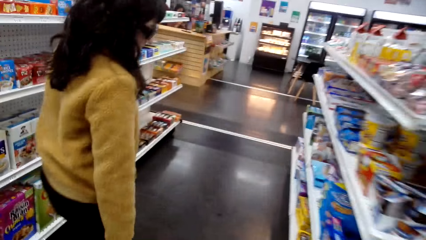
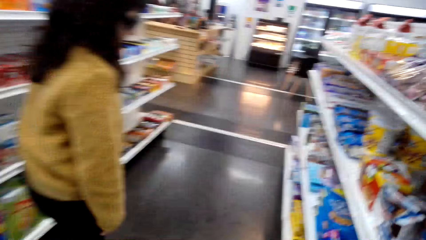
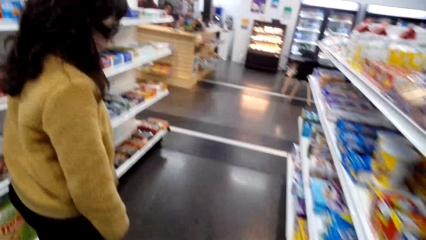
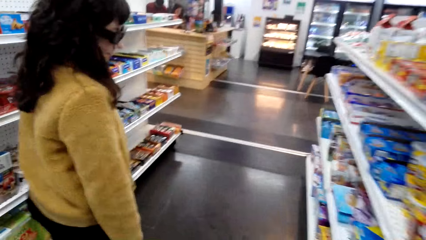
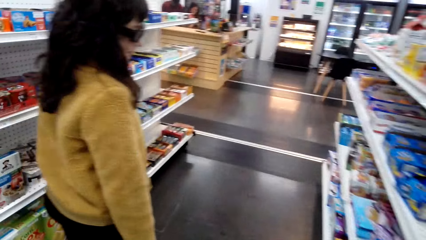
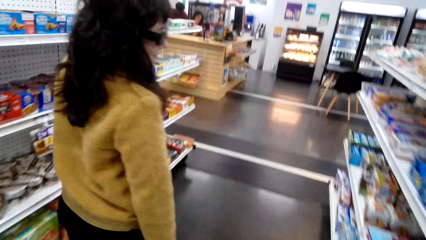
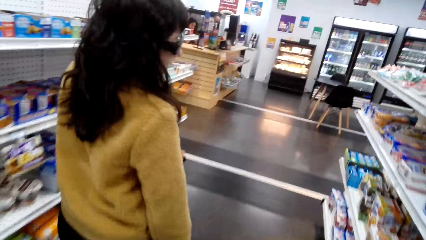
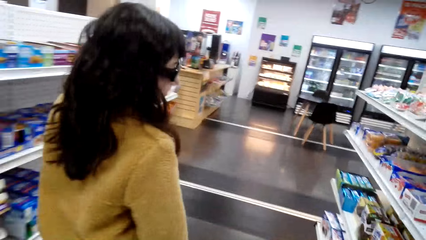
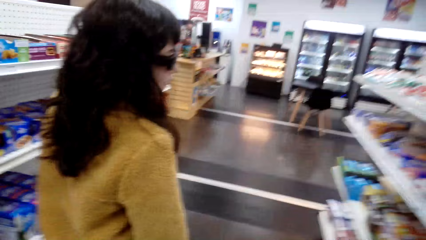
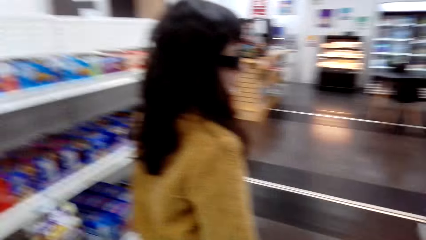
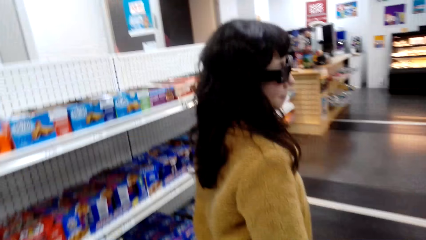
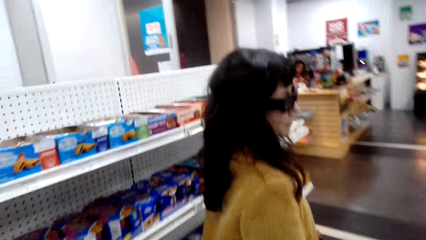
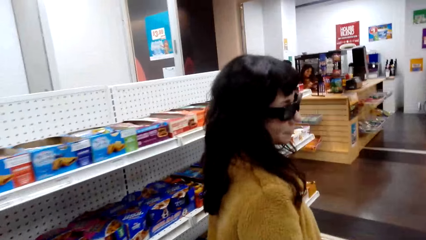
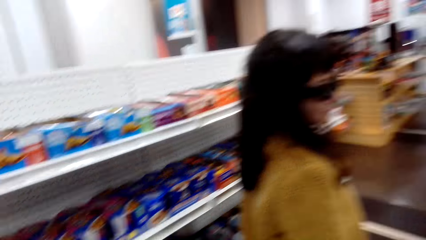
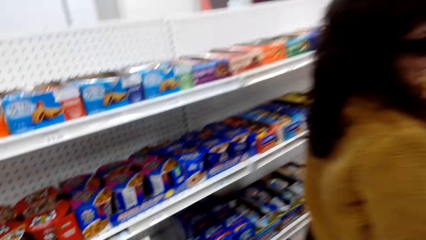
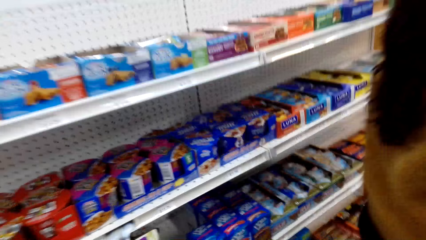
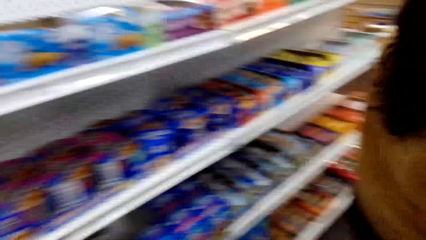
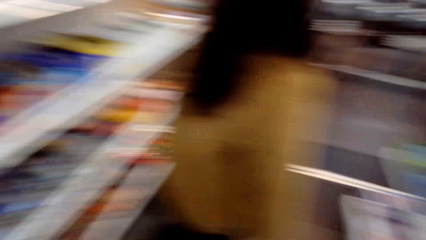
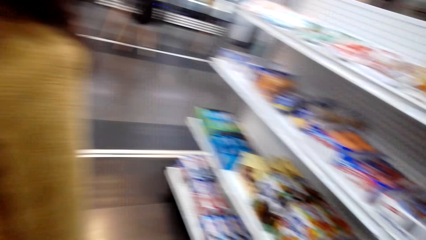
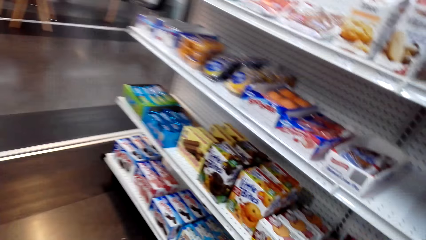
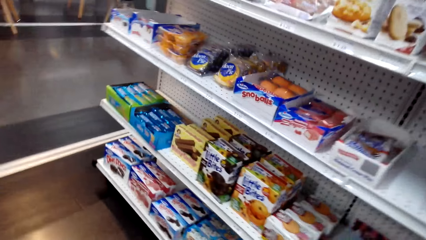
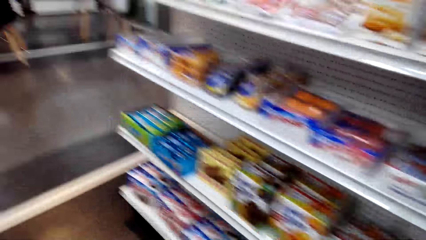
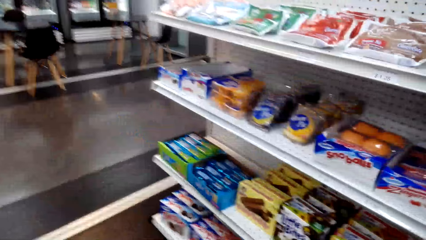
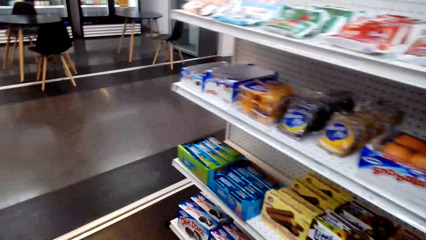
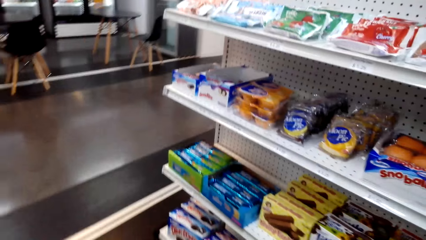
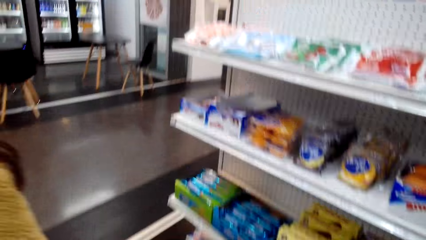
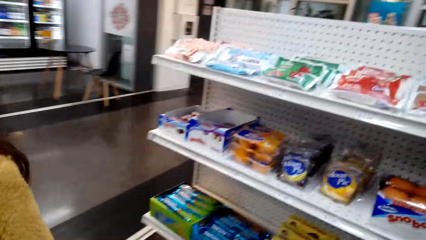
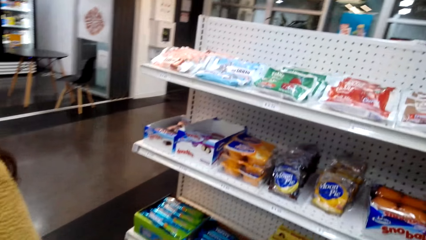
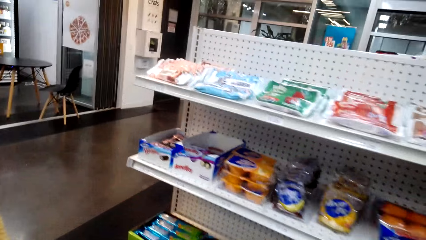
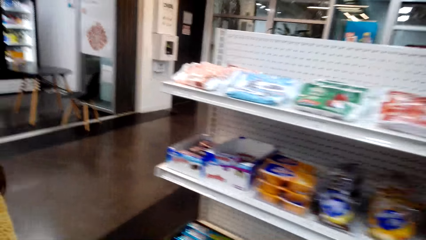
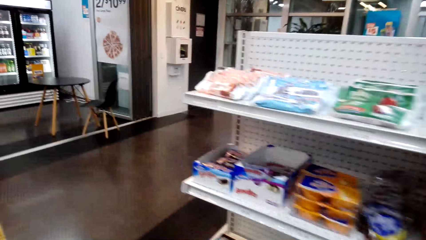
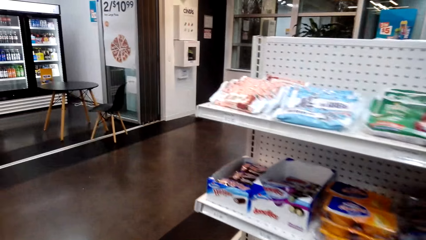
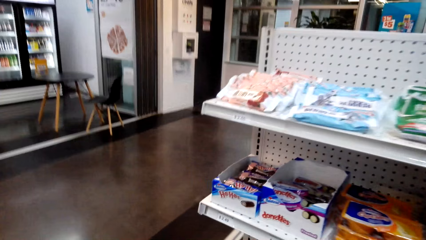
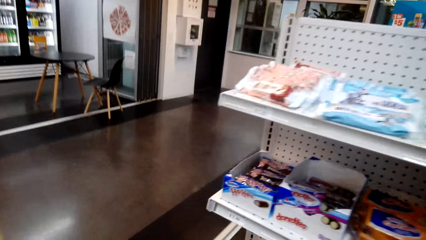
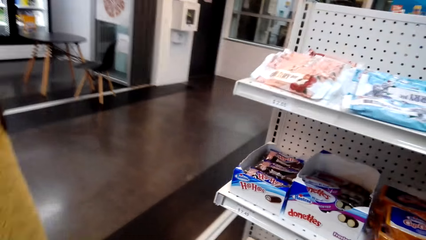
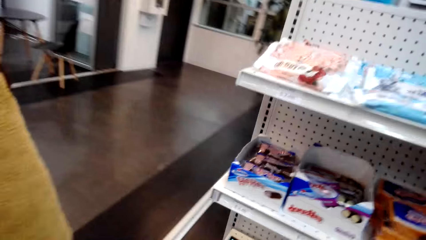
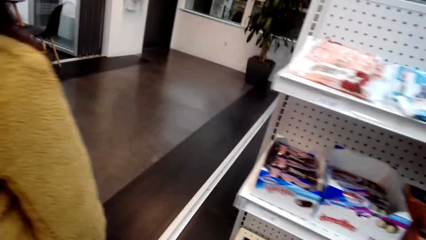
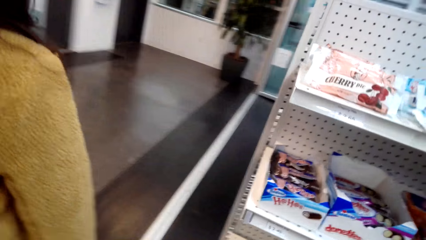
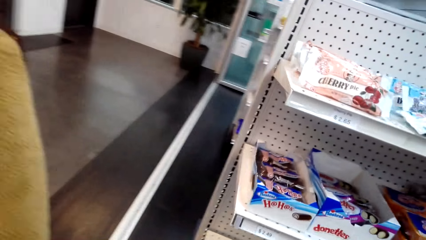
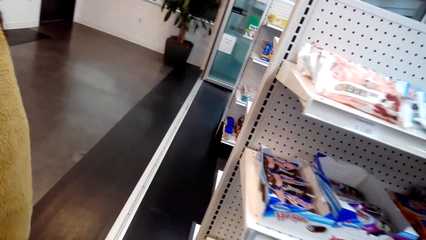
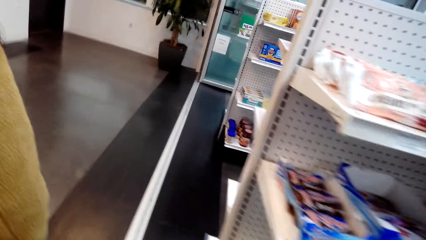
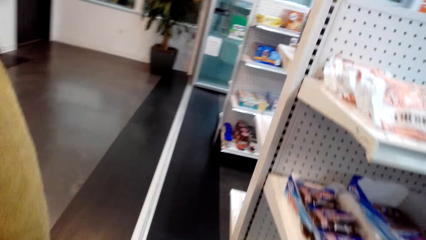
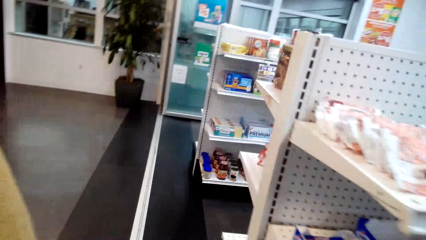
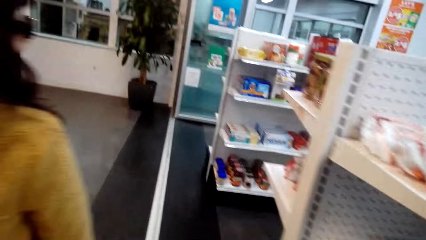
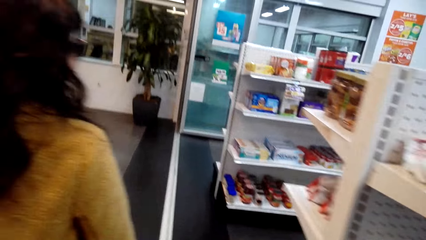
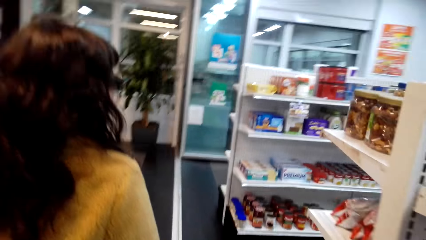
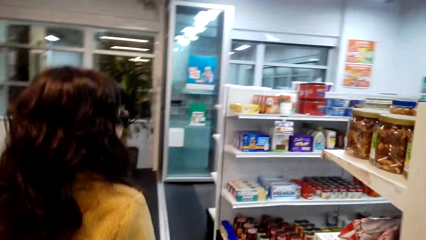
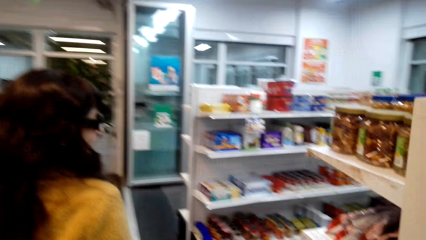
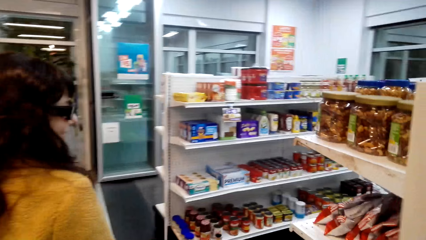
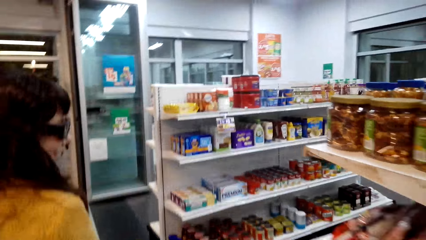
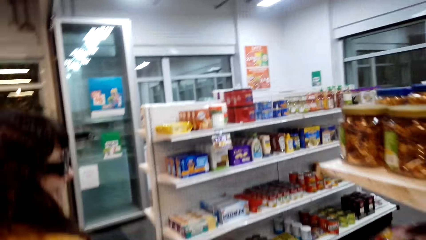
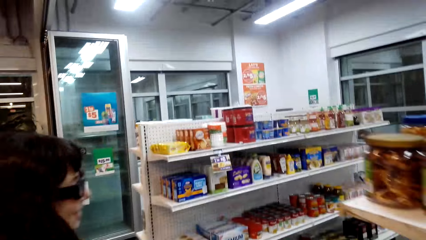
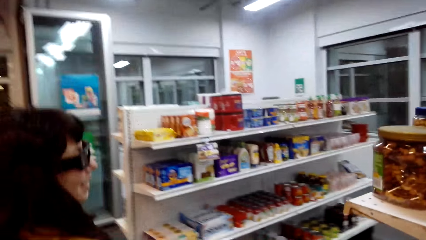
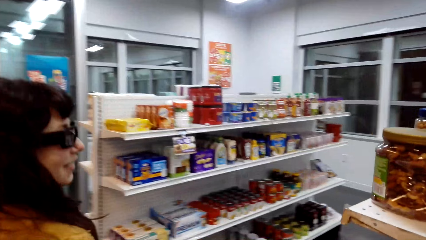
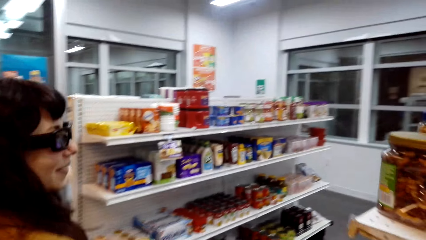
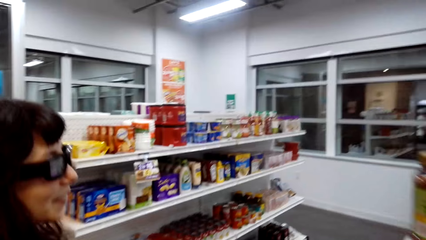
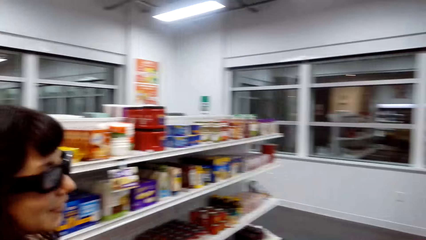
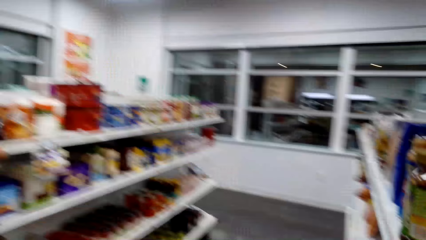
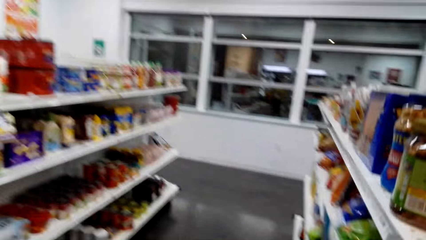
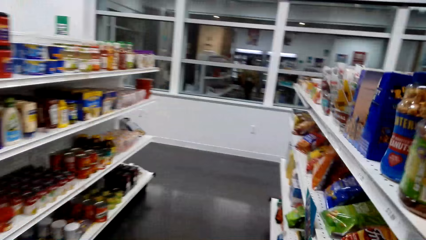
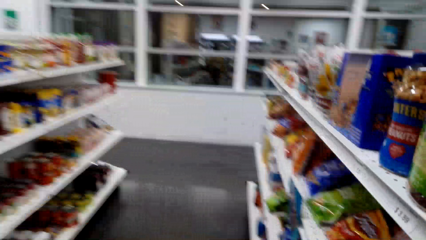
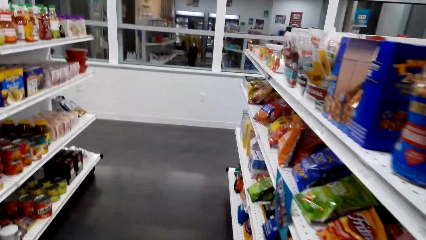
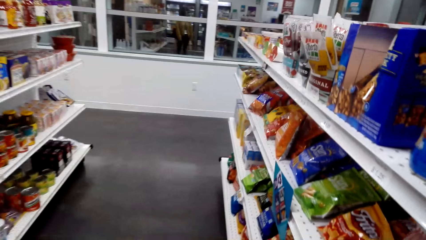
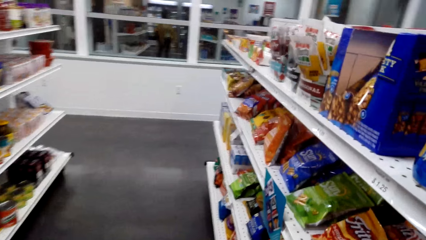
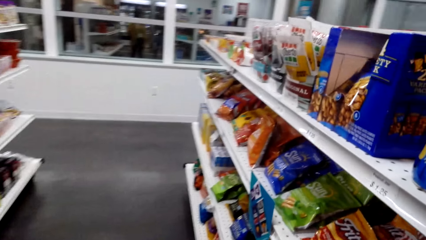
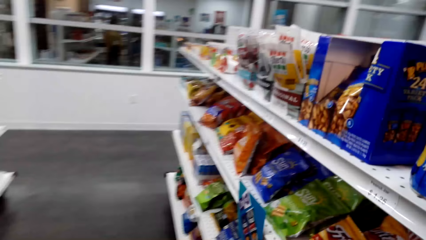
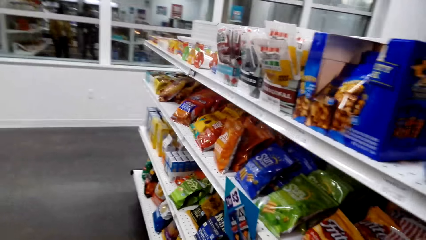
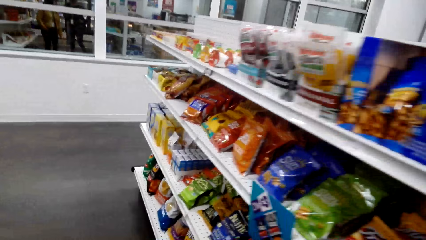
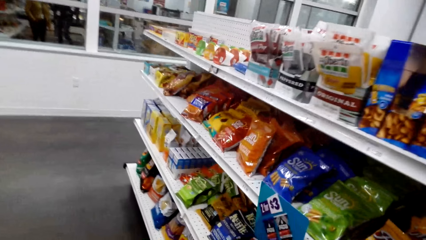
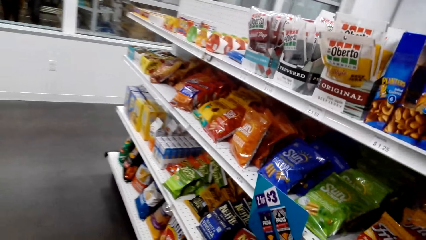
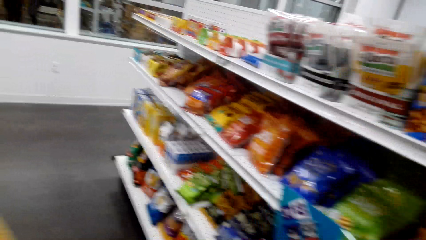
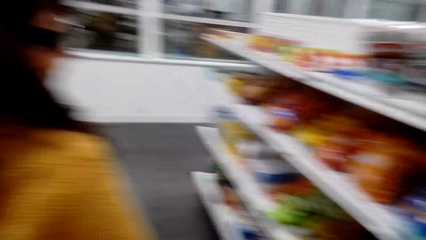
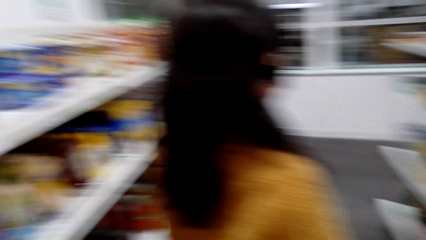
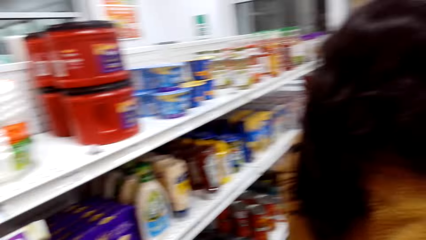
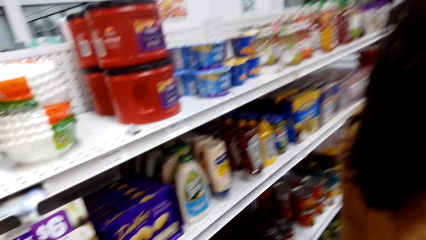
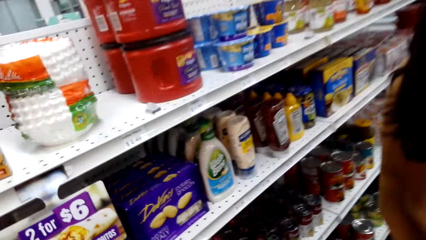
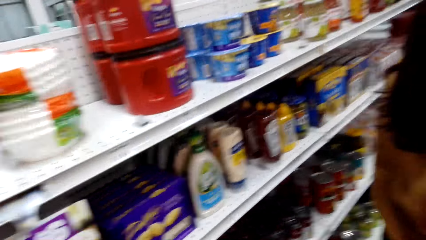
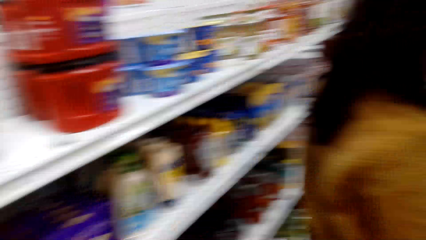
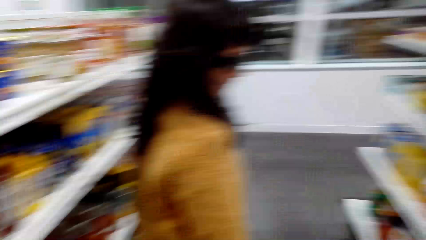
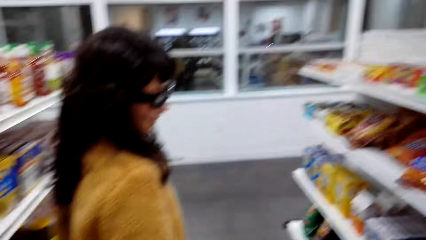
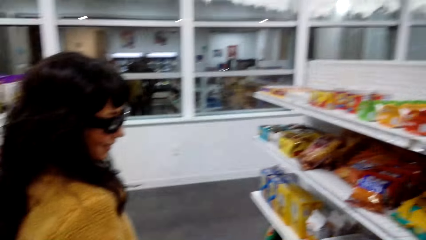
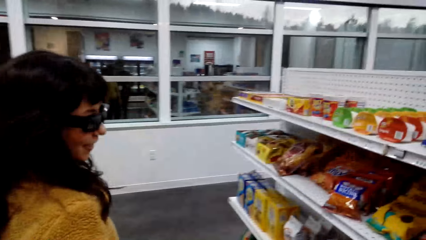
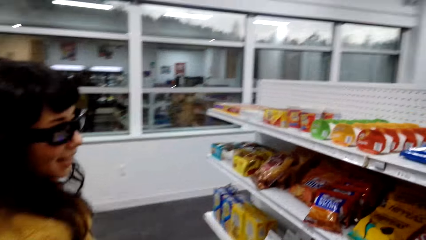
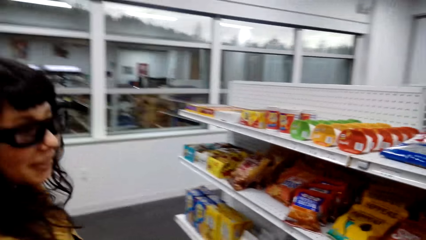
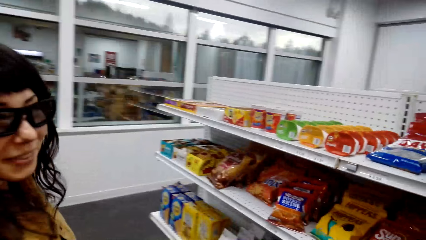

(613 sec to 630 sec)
A person walks in the mall. The person interacts with the camera wearer. The camera wearer interacts with the person. The person laughs. The camera wearer interacts with the person and walks in the mall. They look to the side. They look at the person.
